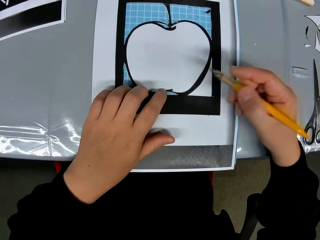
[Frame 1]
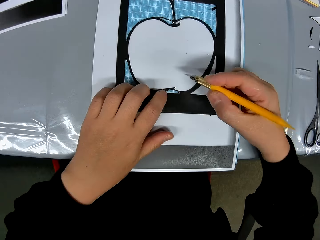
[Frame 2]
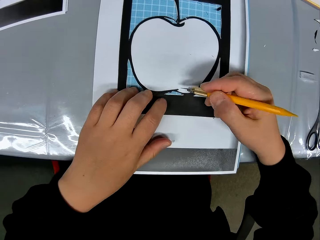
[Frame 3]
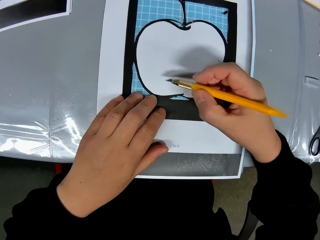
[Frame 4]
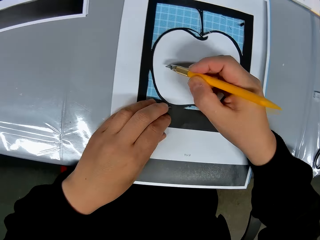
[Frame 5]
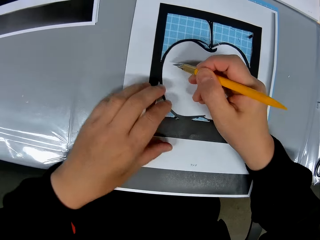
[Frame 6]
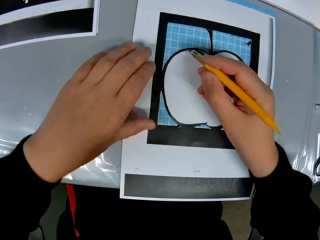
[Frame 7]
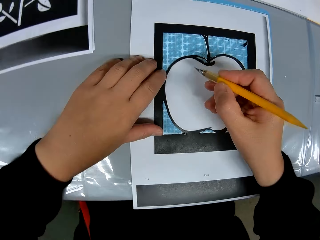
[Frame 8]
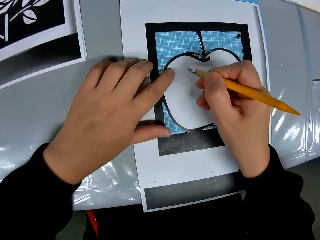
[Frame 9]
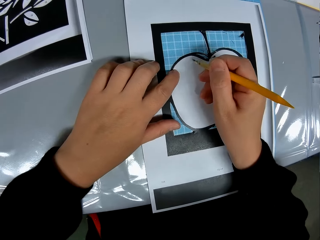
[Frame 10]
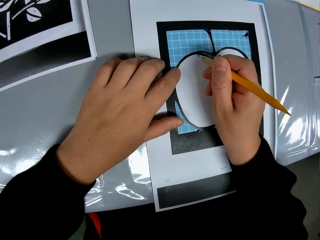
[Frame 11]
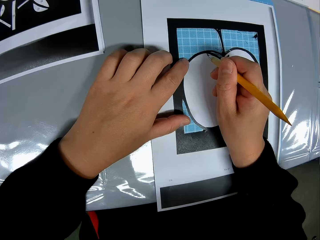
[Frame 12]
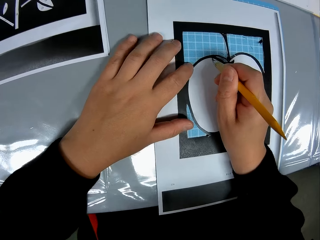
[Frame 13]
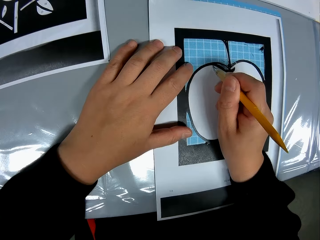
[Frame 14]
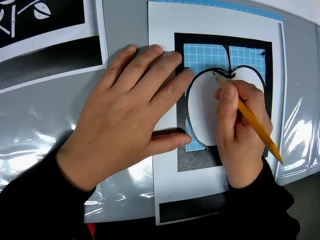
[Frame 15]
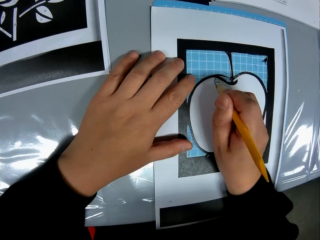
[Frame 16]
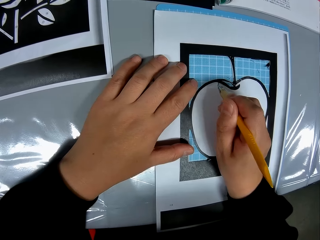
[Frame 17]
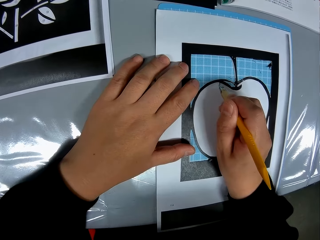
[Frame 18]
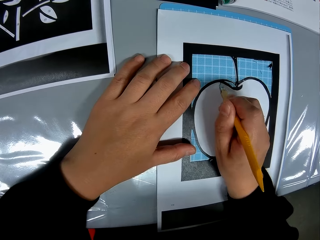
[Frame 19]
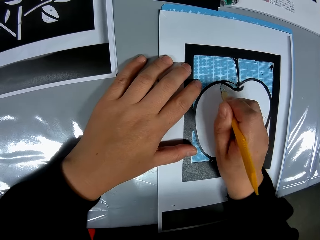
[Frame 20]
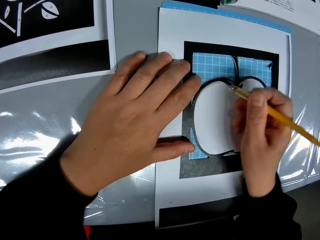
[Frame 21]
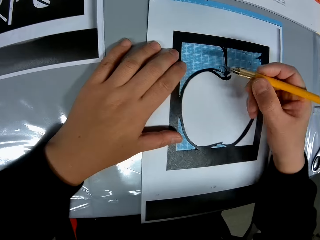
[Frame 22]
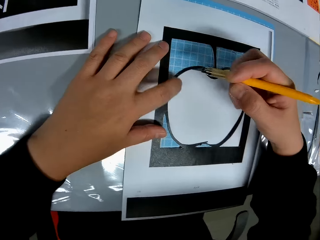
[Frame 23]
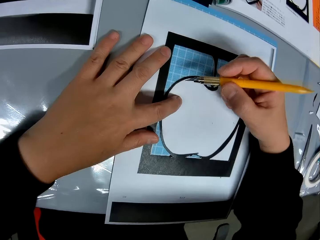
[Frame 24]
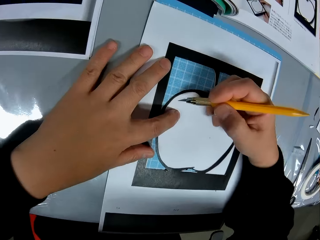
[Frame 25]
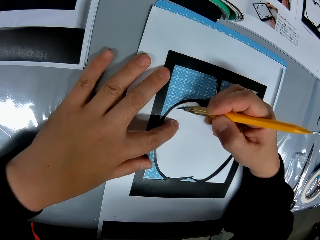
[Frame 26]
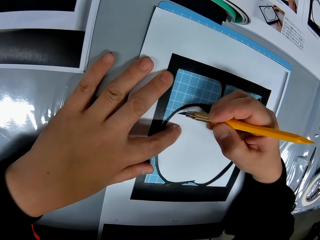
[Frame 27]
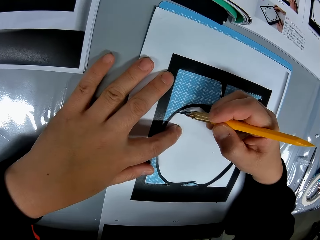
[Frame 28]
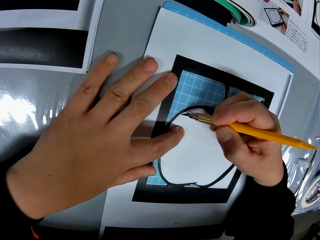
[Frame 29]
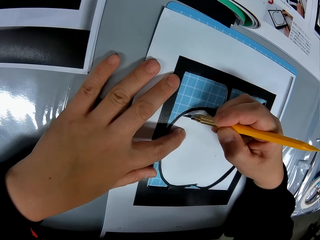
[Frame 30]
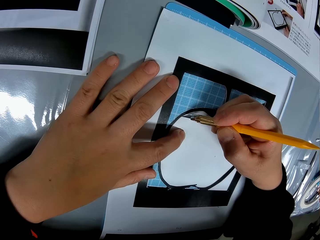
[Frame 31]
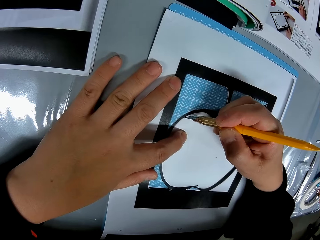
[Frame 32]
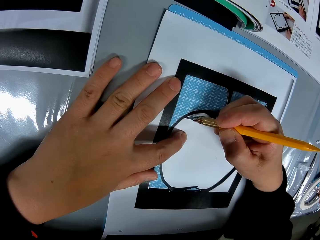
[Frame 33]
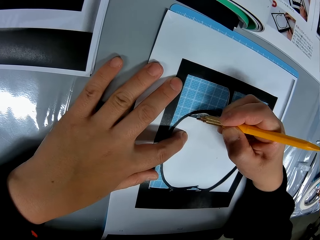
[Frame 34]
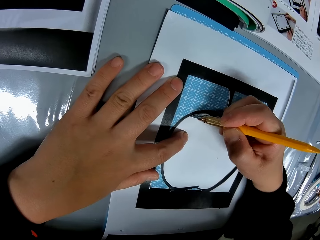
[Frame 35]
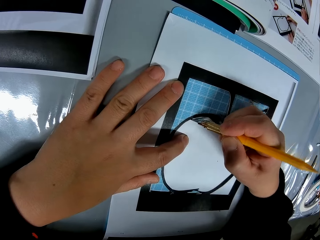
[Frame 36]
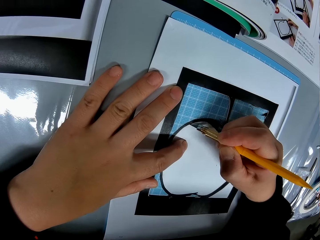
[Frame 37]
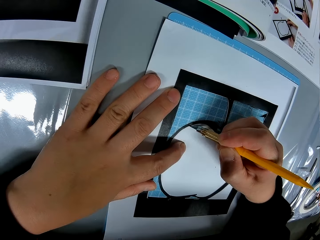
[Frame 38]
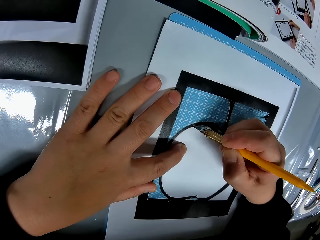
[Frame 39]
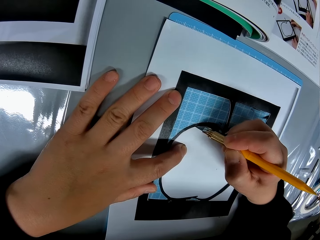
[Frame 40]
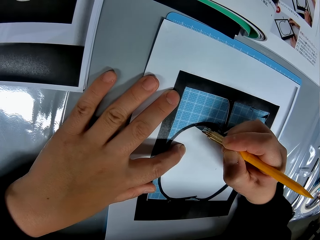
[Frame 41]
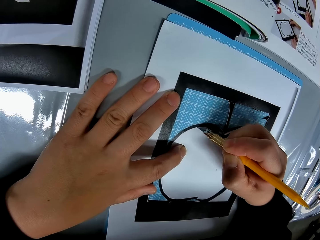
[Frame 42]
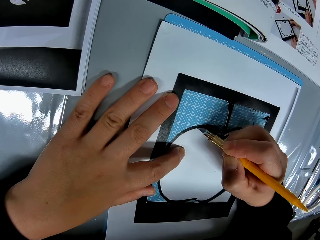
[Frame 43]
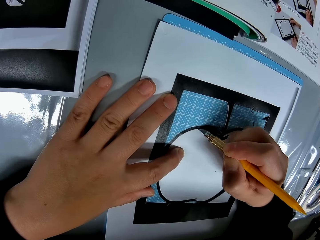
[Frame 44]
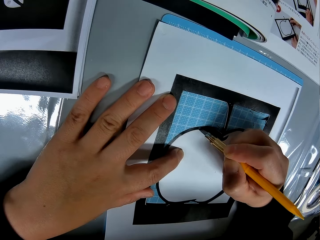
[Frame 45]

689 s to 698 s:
The camera wearer drops it on one side of the table. He traces out the craft from the craft sheet with the cutting stencil in his right hand. He cuts out the piece of paper.

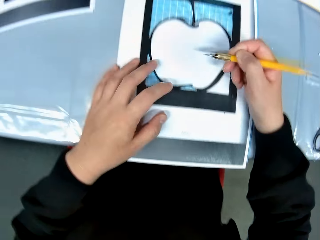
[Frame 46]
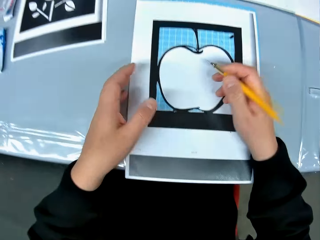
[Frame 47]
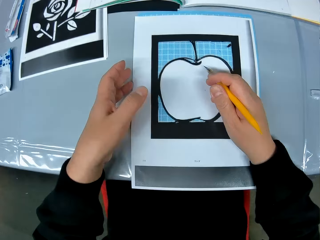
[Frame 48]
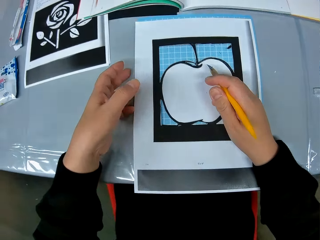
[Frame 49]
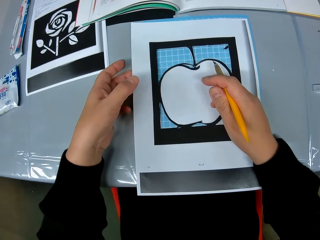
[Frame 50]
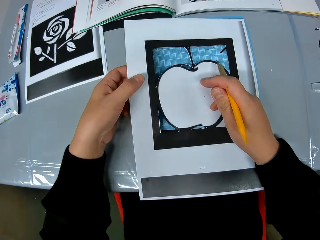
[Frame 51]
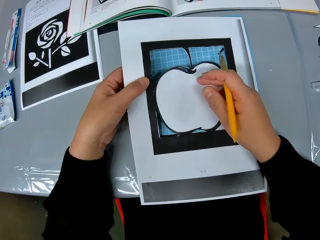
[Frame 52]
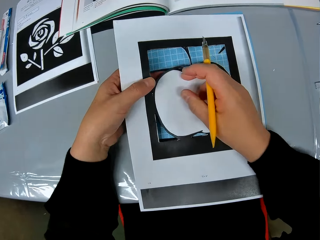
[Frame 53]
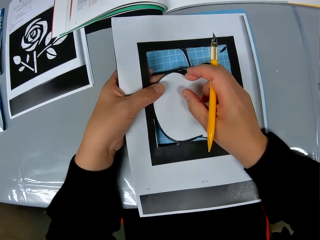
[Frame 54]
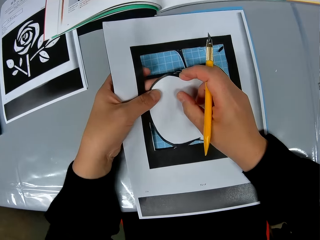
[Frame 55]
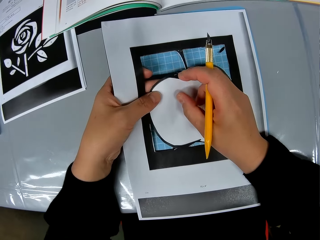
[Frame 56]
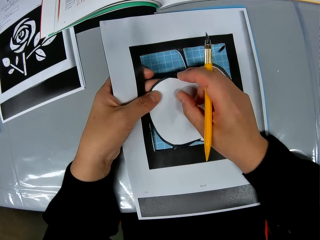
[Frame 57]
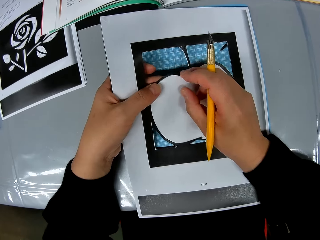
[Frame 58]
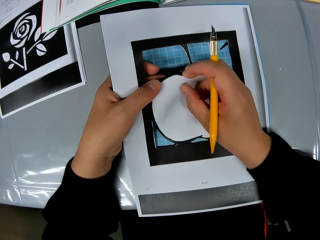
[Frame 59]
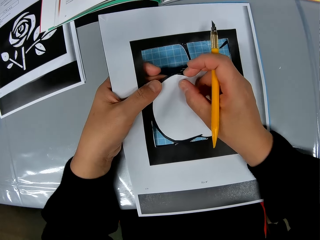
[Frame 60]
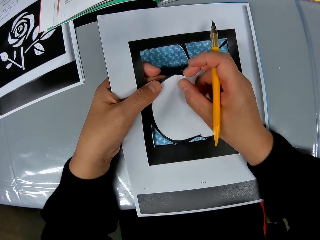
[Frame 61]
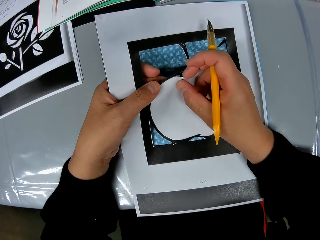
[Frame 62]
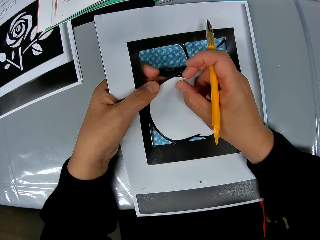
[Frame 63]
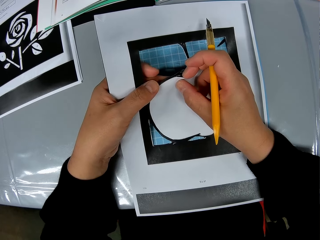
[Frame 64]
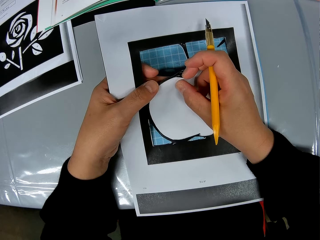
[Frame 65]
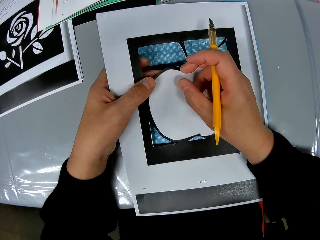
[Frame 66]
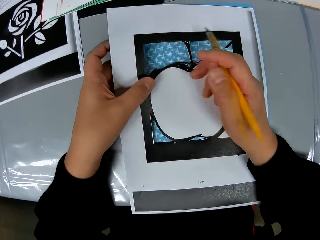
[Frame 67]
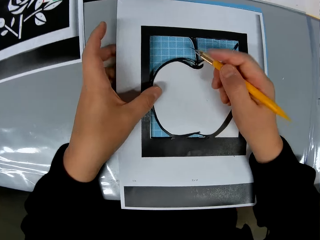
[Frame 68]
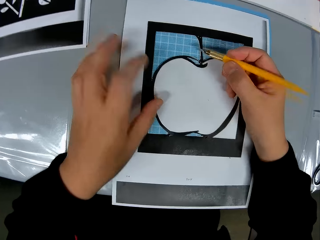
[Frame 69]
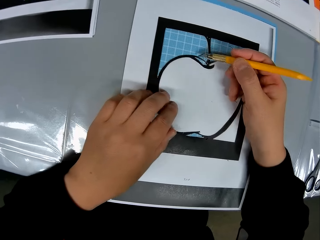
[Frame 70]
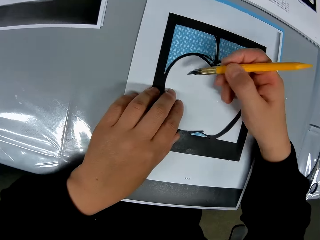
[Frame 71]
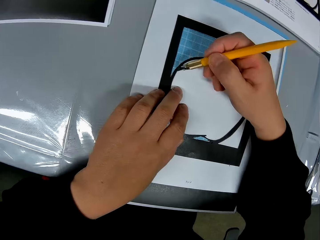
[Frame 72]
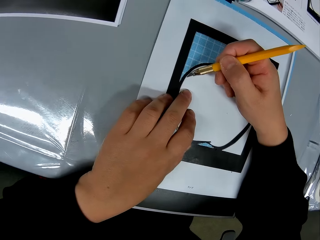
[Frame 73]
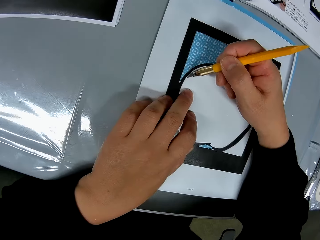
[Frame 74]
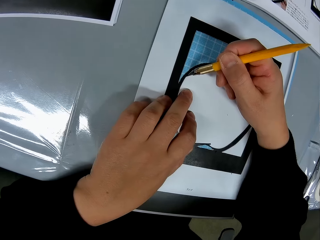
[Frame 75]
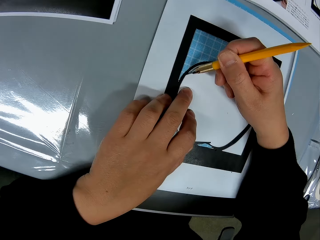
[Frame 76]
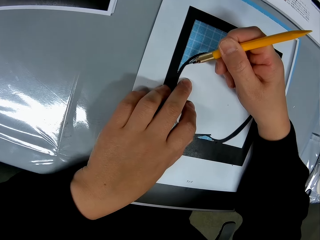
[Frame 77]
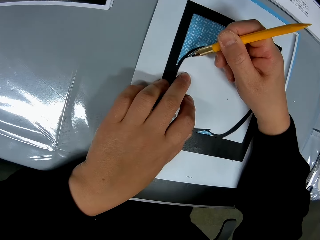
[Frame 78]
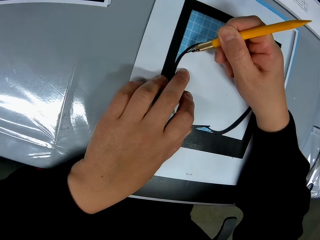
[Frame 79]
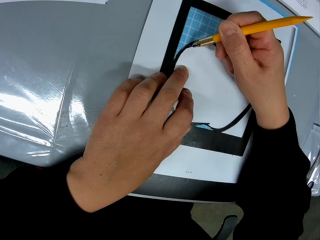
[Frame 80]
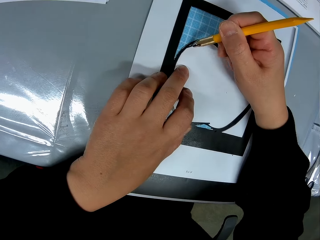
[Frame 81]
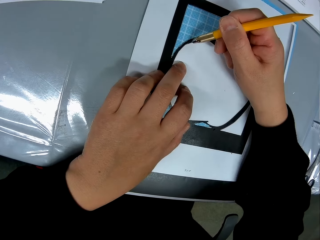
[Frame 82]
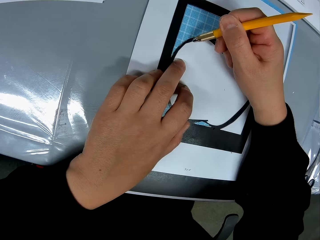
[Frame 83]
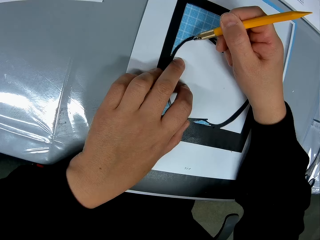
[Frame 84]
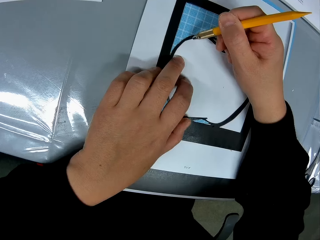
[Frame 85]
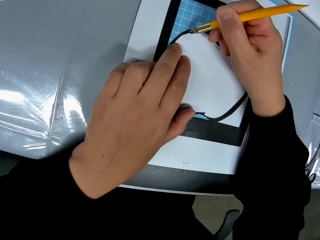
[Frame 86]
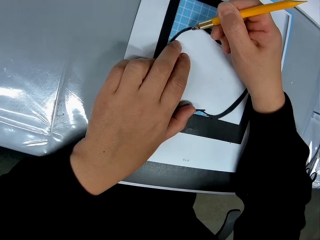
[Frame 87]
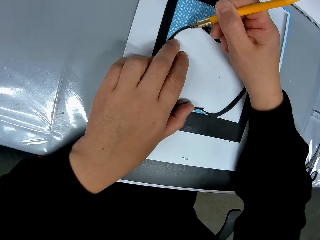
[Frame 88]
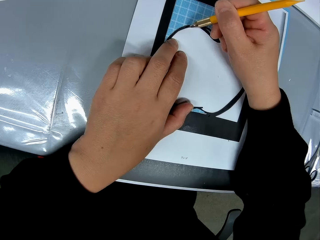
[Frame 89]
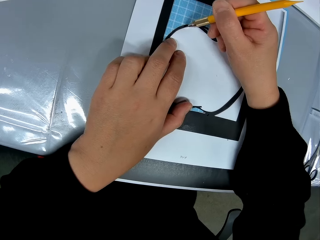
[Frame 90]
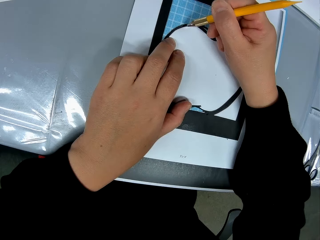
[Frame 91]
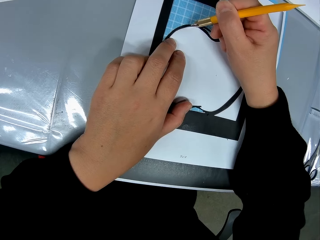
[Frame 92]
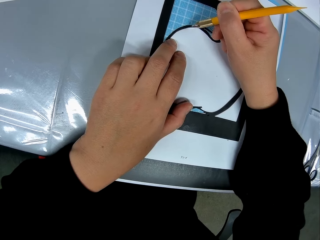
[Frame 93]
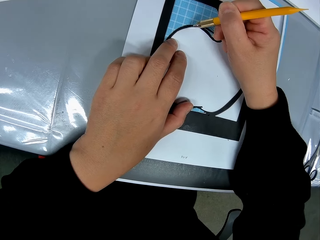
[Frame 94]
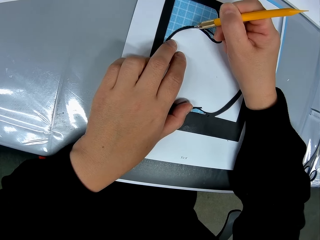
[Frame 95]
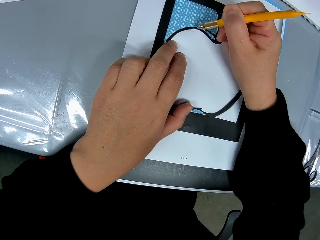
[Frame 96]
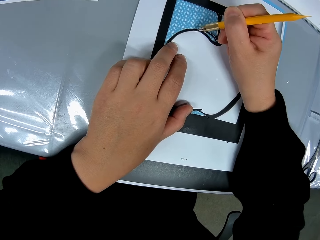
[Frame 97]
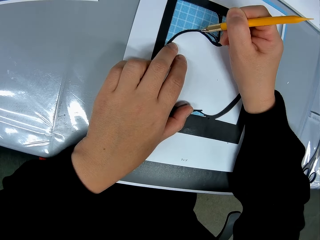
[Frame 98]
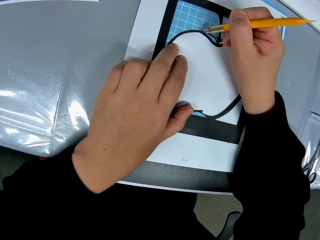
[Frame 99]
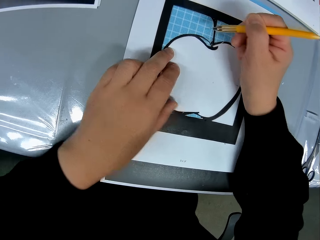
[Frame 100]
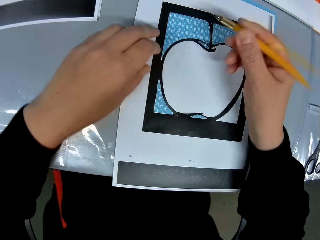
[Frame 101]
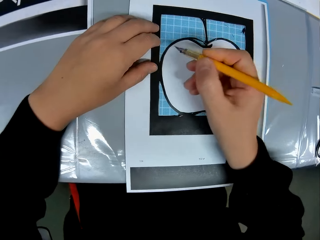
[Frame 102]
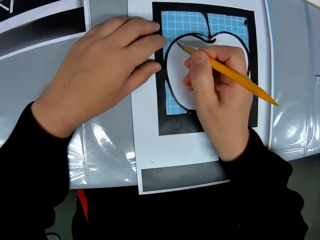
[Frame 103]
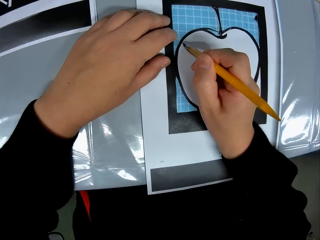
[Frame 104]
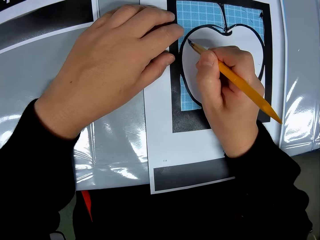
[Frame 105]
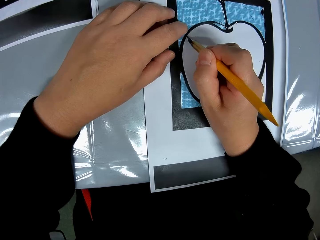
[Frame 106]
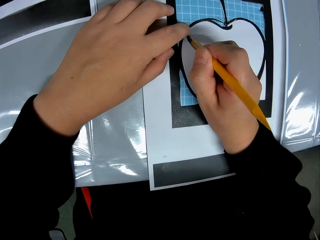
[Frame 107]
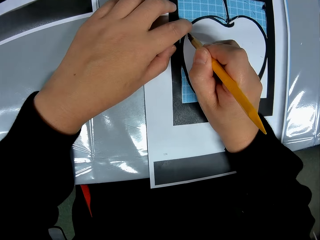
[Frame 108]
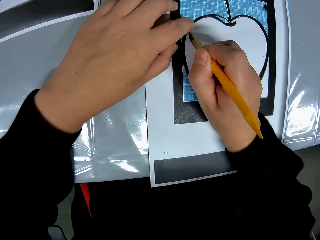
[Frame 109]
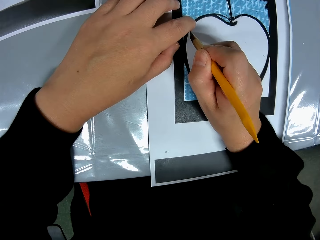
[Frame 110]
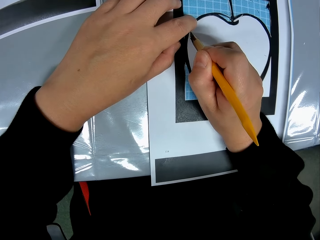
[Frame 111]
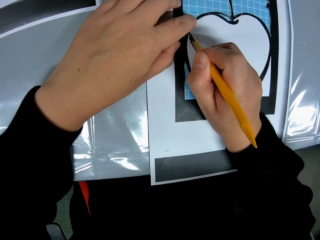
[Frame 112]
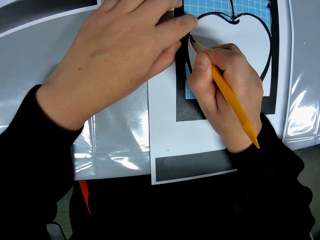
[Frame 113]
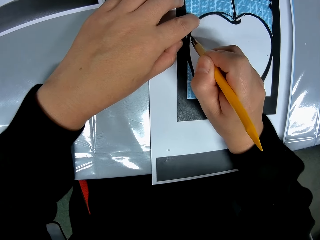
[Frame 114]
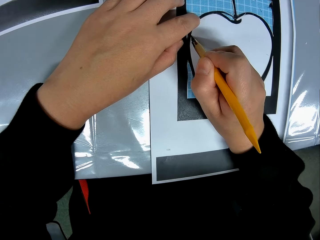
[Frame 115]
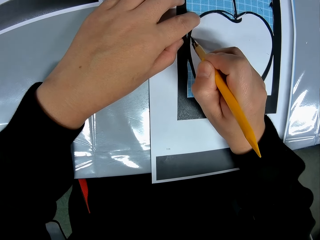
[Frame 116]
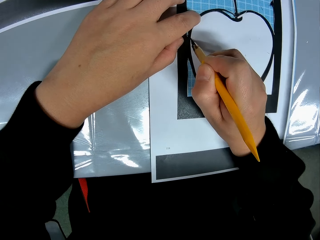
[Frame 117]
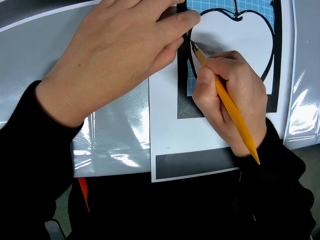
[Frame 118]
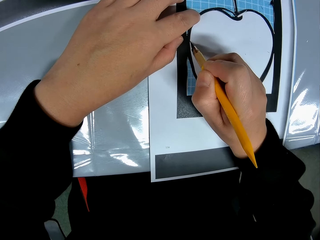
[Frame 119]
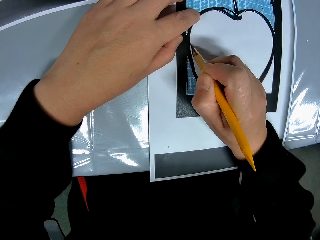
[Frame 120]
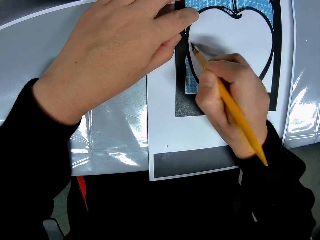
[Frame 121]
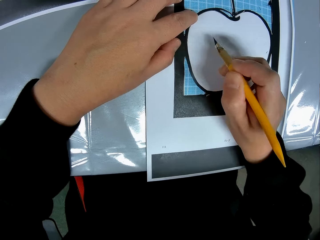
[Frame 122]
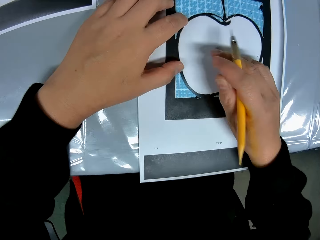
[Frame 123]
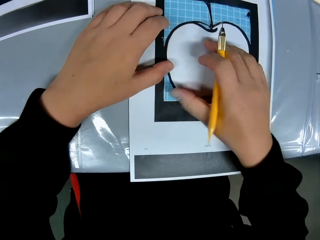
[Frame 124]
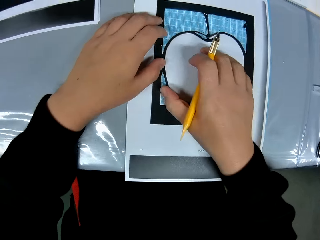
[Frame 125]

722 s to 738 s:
The camera wearer adjusts the craft sheet on the self-healing cutting mat. He traces out the craft from the craft sheet with the cutting stencil in his right hand.
